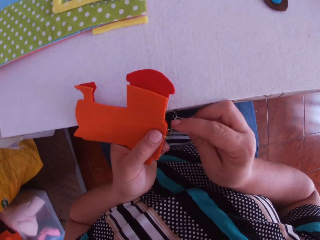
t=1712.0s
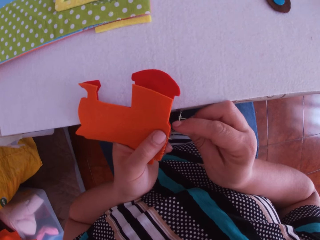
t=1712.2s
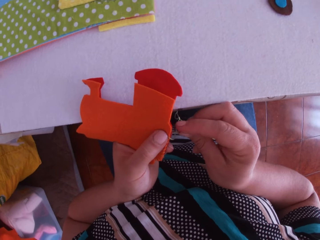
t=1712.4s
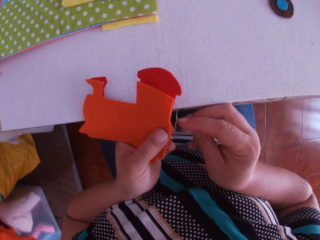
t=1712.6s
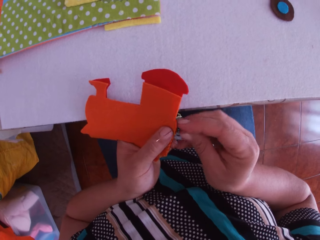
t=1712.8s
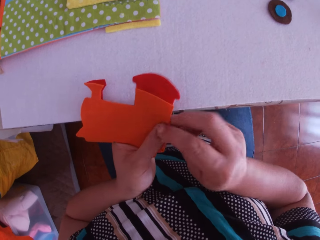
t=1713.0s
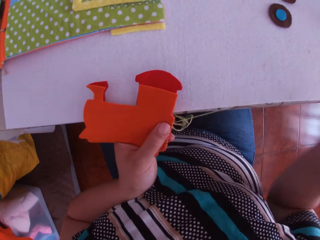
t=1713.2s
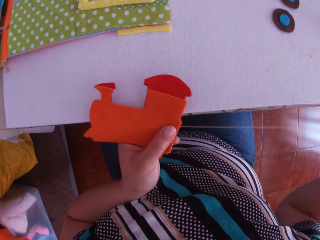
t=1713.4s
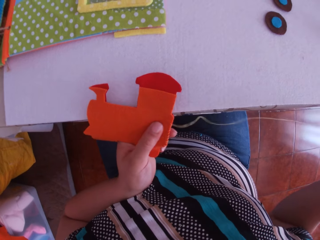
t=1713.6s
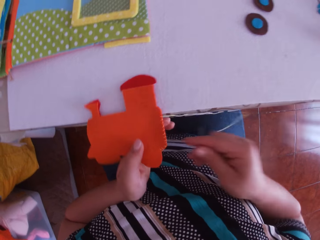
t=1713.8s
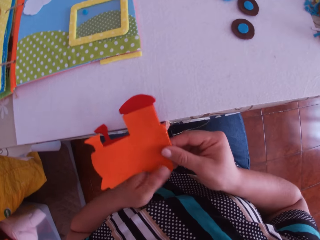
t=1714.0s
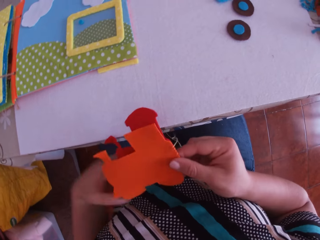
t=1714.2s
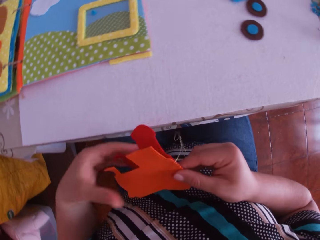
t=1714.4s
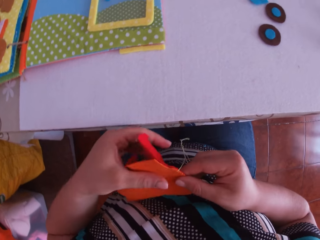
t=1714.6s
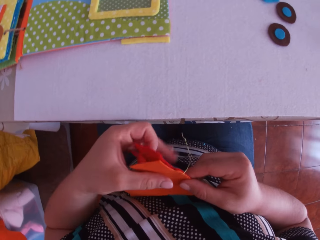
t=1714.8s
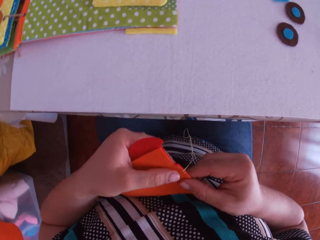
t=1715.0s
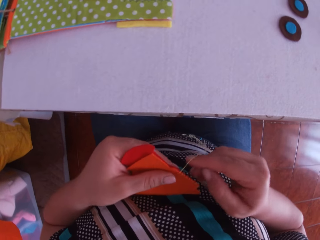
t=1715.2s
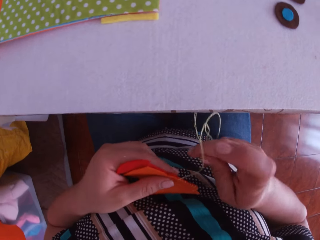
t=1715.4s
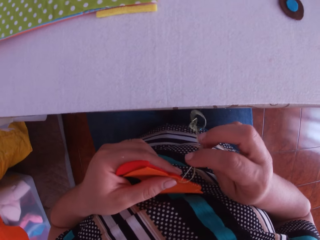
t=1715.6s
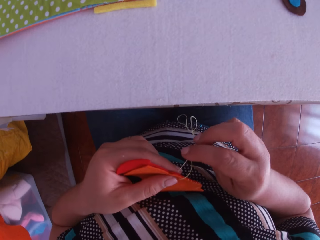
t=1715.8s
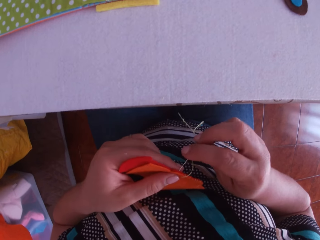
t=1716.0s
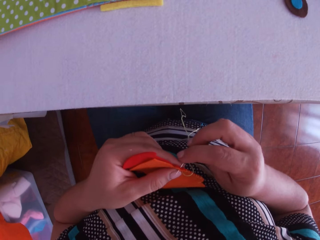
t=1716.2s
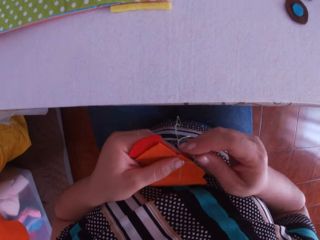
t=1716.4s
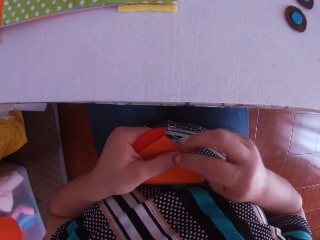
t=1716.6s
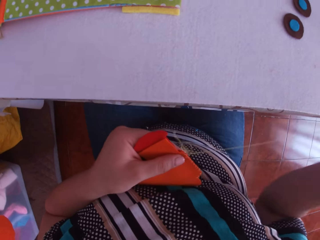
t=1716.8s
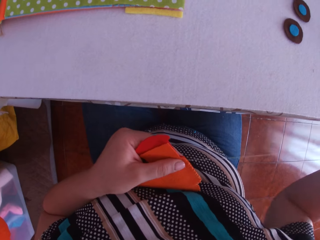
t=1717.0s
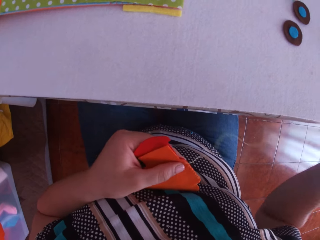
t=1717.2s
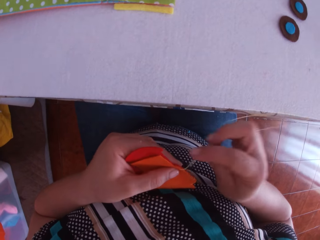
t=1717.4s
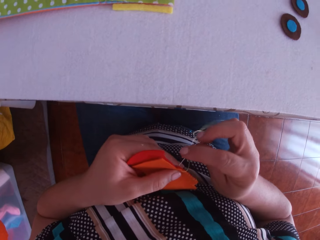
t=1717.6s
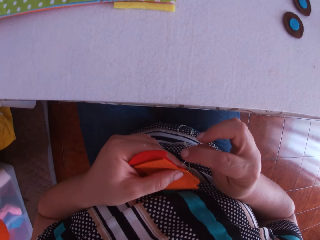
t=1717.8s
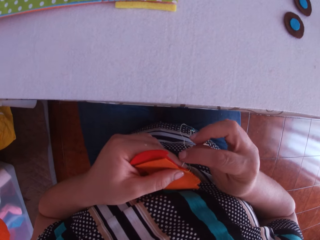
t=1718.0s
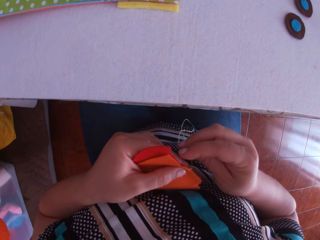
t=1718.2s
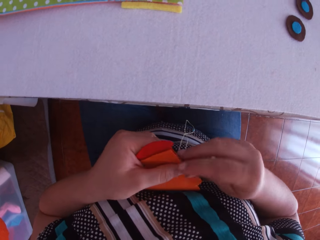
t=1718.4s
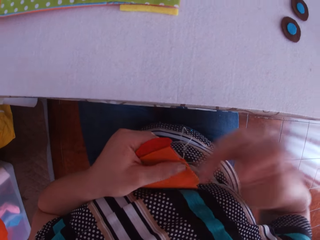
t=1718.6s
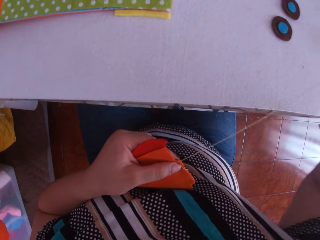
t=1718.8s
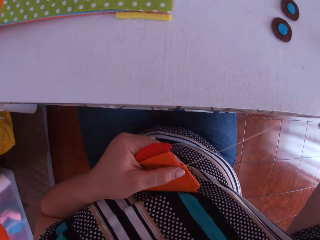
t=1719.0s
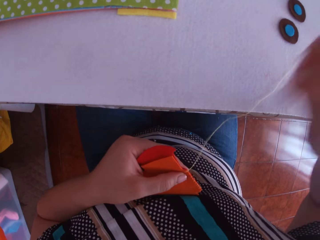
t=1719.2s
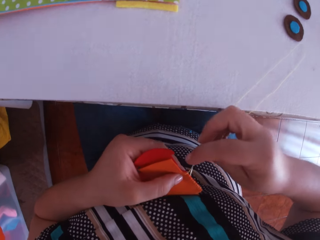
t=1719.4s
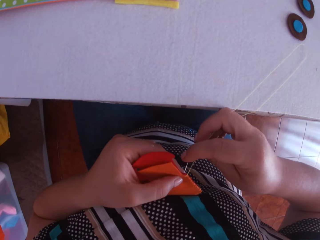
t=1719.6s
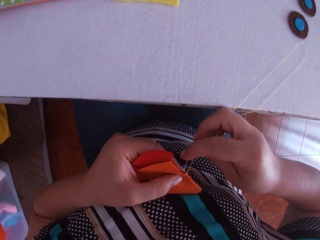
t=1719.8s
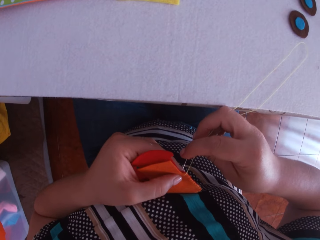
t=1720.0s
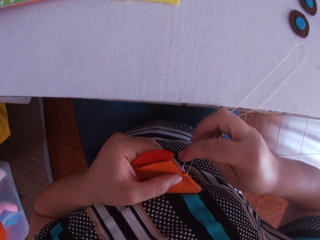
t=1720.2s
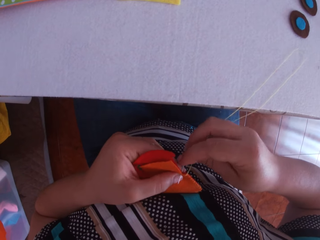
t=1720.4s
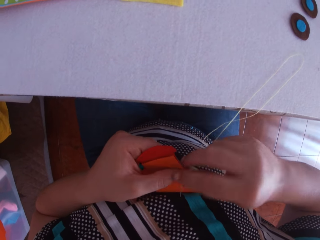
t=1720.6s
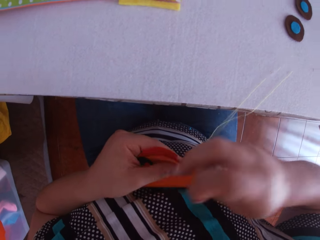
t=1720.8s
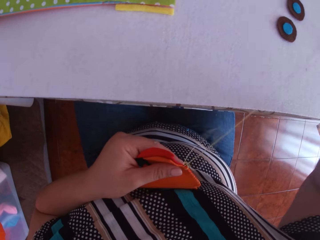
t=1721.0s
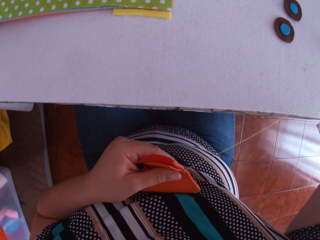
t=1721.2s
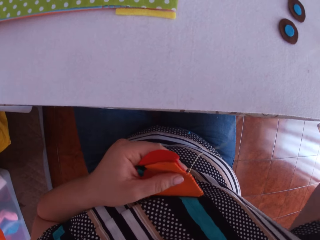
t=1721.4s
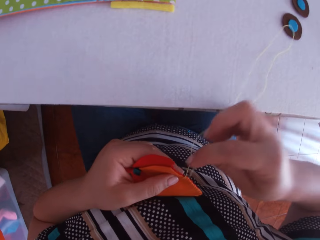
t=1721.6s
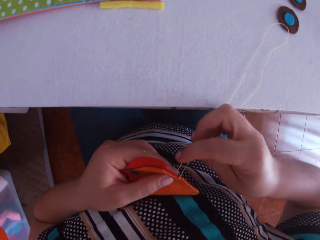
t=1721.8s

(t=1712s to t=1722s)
The camera wearer swings her hand and holds the felt train craft. She pulls the paper train to her chest with her left hand. She swings her hand, holds the felt train craft again, swings her hand. She sews the paper train with the needle and thread in her right hand.

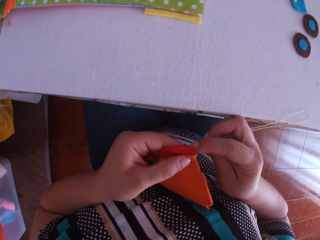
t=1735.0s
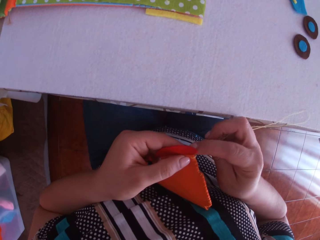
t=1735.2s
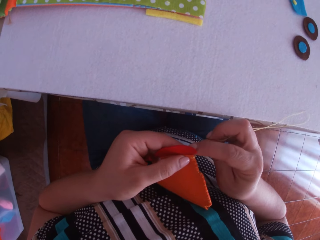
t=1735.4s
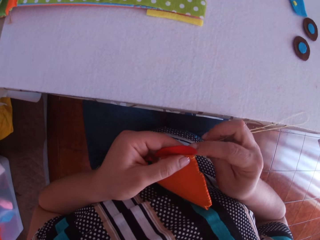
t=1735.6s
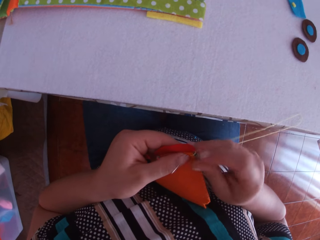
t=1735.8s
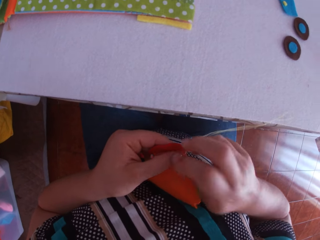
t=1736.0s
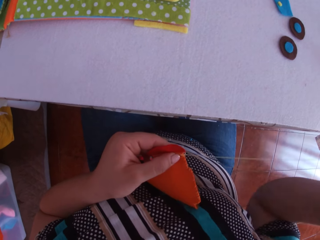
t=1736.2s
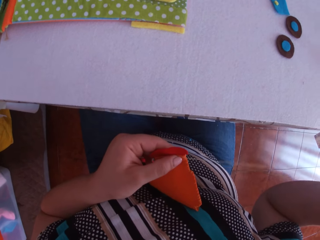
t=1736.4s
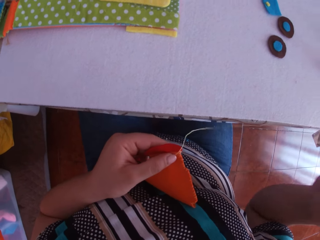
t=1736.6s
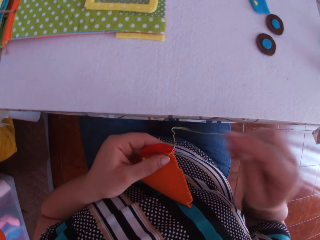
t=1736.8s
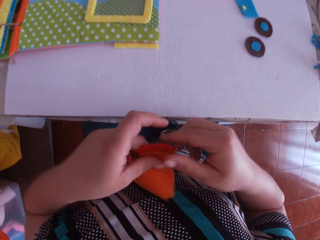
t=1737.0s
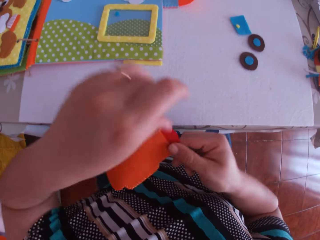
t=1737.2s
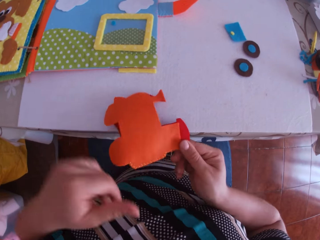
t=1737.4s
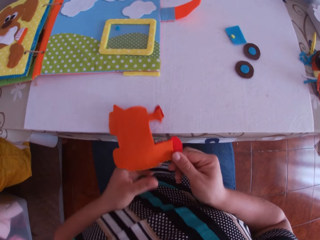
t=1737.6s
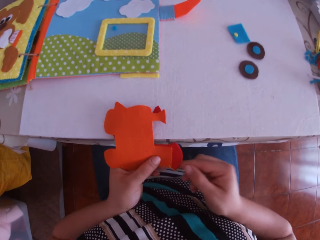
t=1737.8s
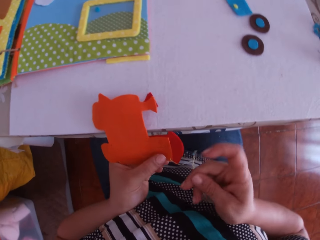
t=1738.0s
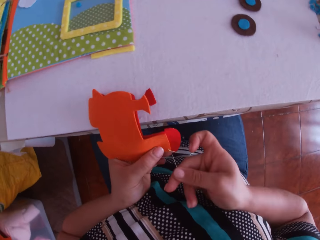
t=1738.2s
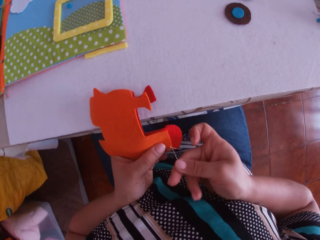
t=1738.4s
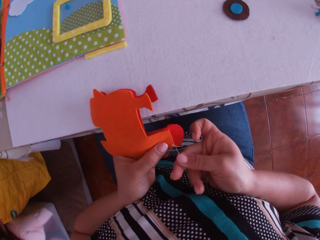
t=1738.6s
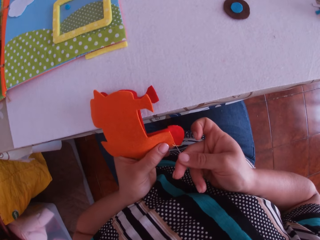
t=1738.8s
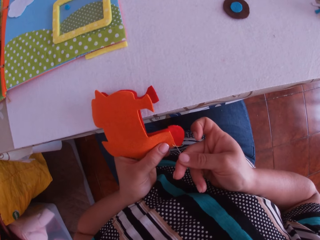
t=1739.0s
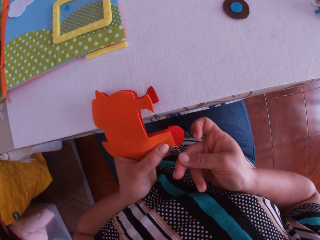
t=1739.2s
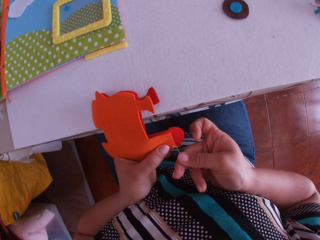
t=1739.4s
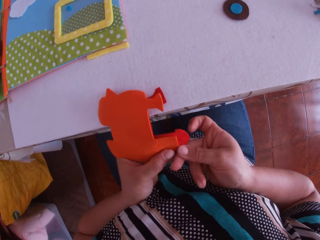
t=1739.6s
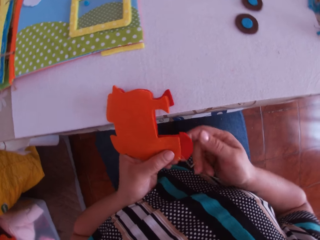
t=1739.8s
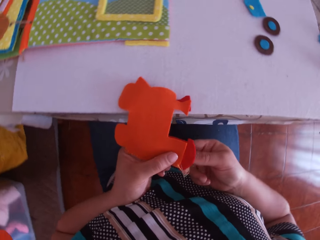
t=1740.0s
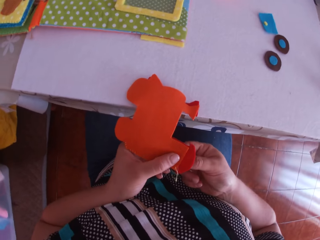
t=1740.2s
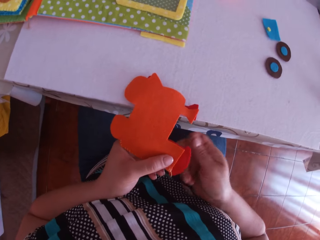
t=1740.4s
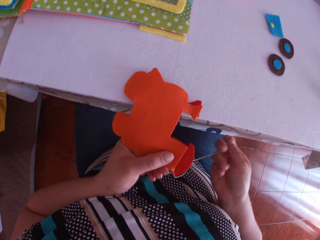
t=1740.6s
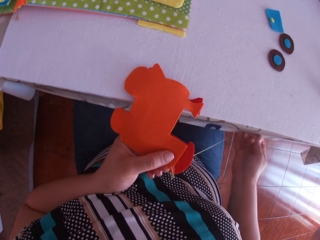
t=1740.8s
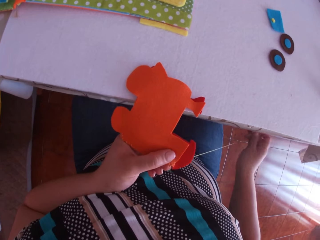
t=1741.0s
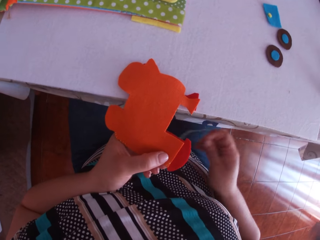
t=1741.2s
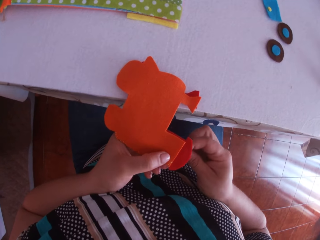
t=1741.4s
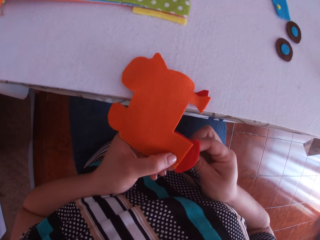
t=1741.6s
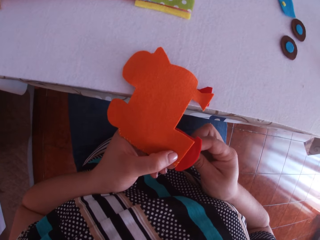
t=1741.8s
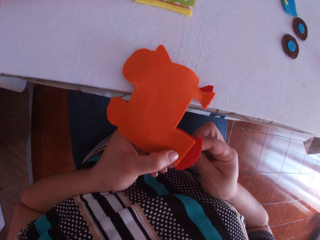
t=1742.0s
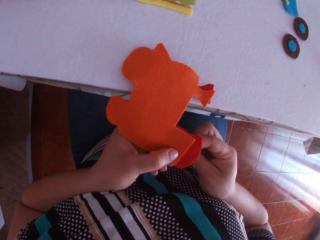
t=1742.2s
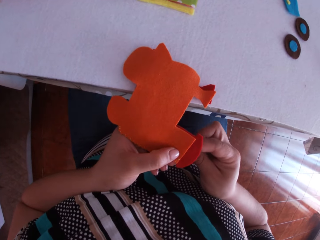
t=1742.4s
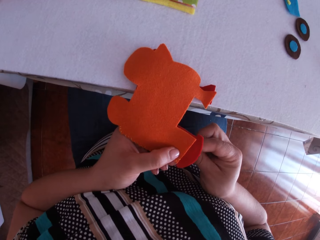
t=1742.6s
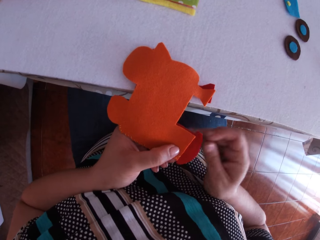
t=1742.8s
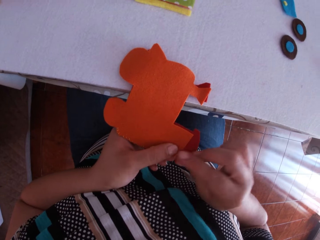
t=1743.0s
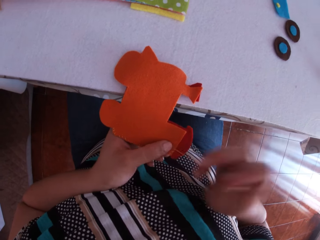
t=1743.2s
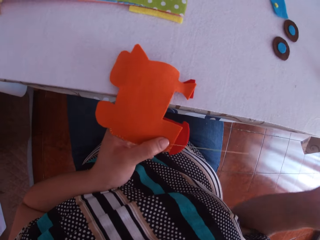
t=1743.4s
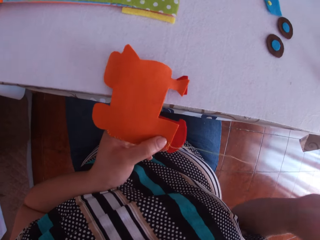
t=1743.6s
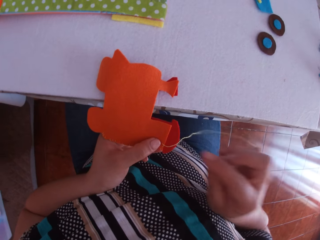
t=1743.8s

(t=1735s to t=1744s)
The camera wearer turns the felt train craft. She places the paper train on the table with her right hand. She transfers the paper train from her right hand to her left hand. She holds the felt train craft. She sews the paper train with the sewing needle and thread in her right hand.

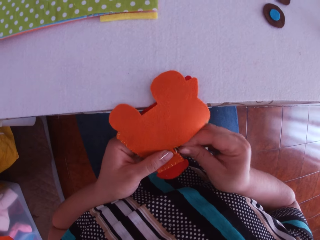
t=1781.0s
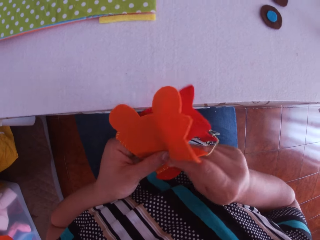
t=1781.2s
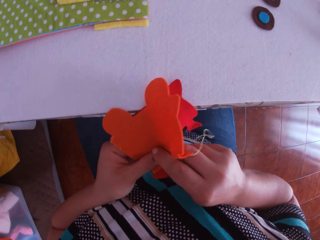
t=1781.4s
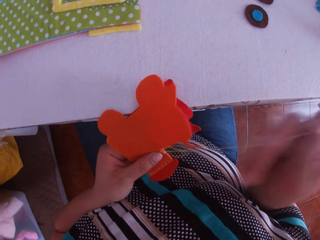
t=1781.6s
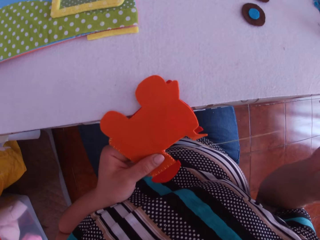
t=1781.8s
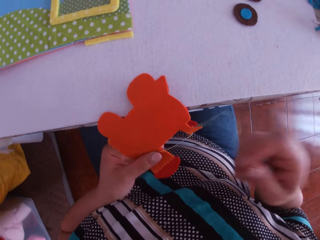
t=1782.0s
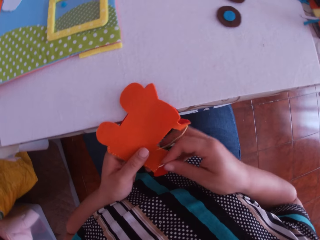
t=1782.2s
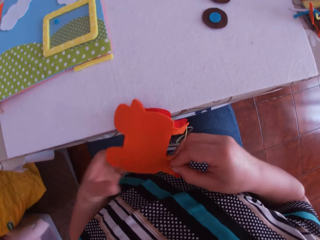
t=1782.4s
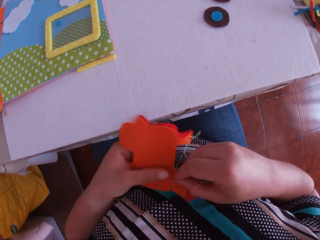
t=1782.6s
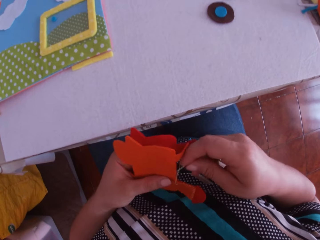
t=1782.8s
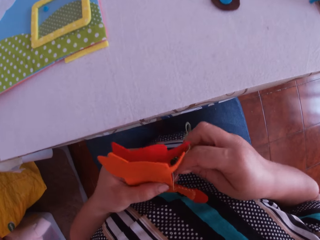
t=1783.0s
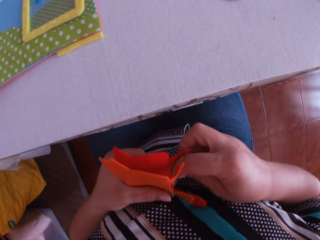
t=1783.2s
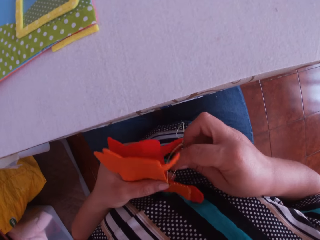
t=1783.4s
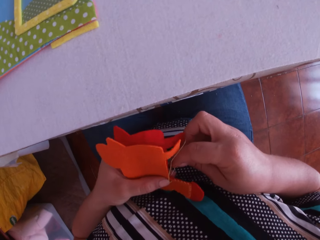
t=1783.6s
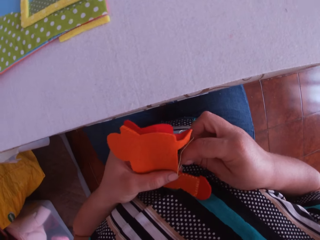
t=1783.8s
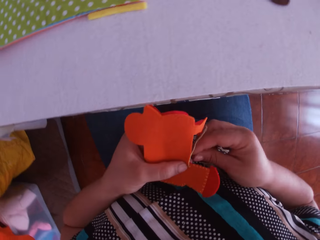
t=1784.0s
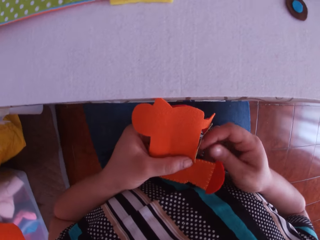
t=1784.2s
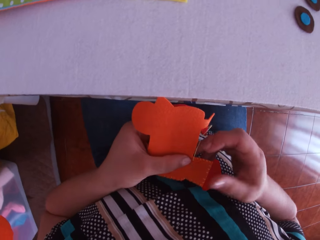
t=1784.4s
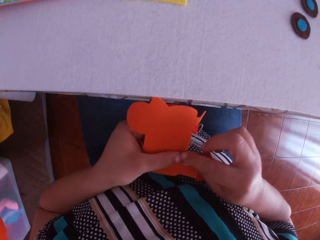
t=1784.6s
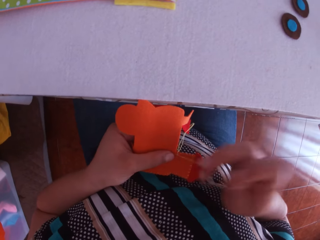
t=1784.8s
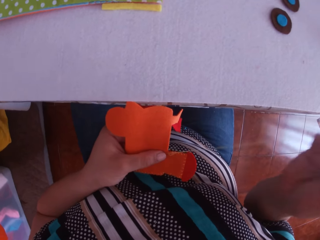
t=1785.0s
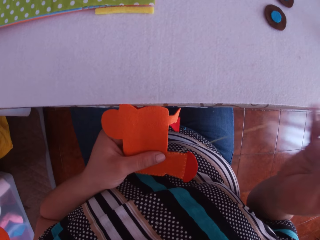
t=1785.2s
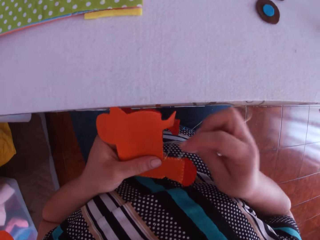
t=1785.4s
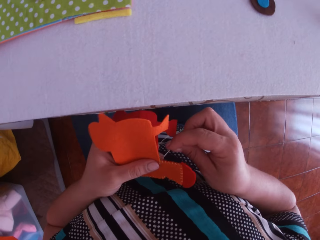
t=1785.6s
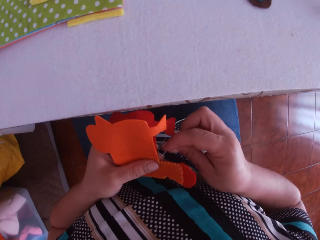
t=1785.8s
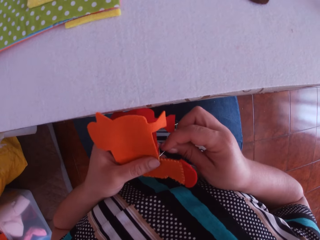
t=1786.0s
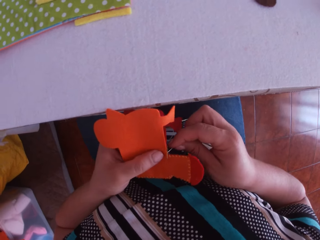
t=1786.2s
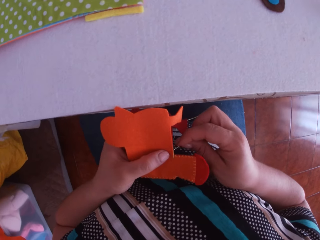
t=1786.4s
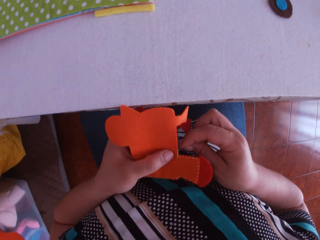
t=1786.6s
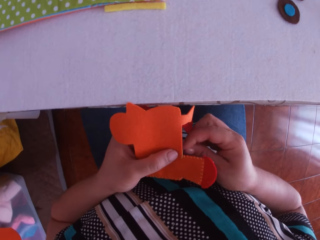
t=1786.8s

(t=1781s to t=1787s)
The camera wearer turns the felt train craft. They sew the felt train craft using a sewing needle.
